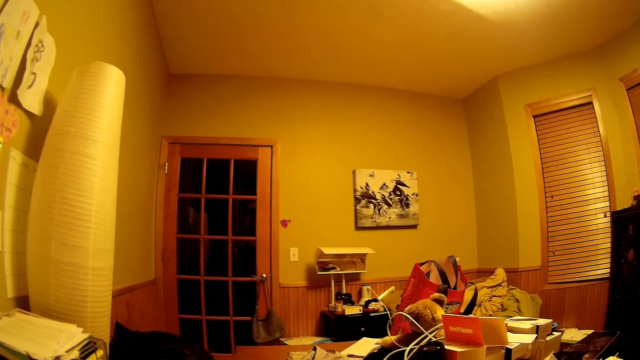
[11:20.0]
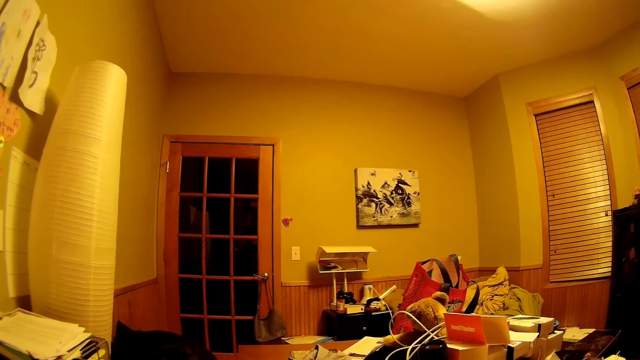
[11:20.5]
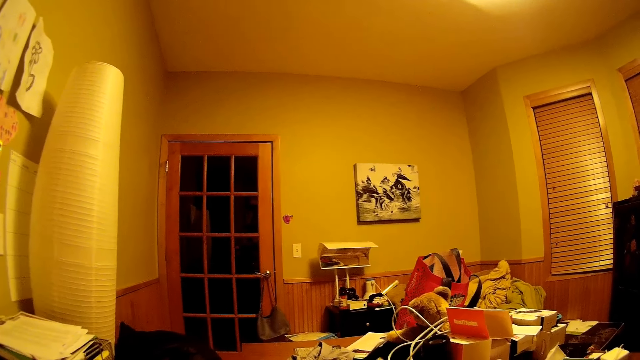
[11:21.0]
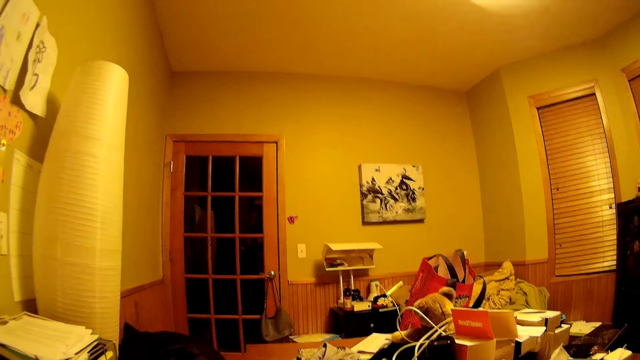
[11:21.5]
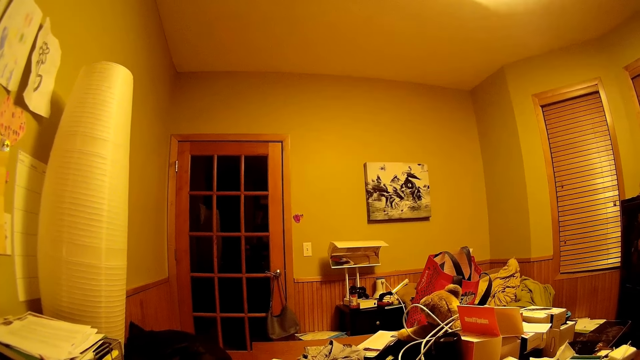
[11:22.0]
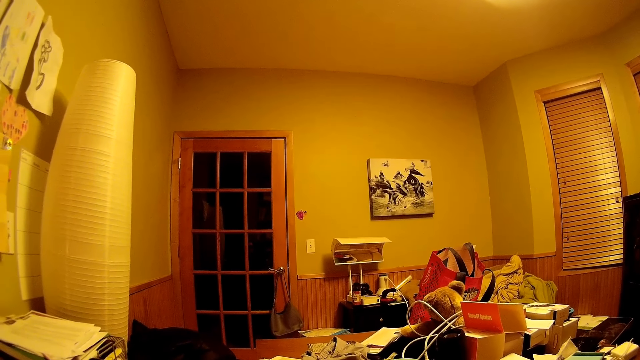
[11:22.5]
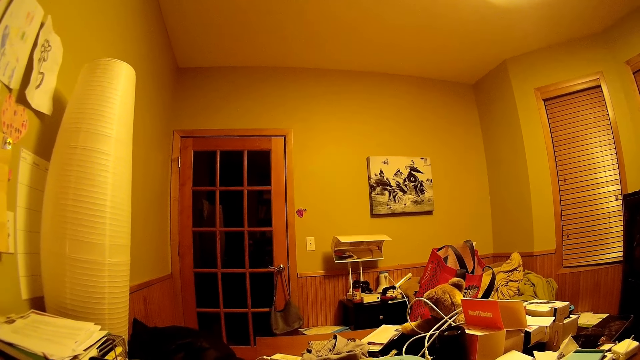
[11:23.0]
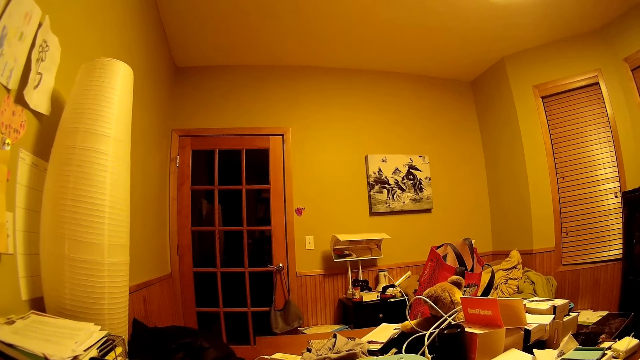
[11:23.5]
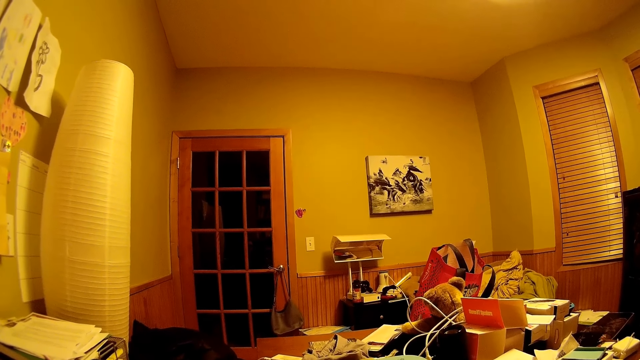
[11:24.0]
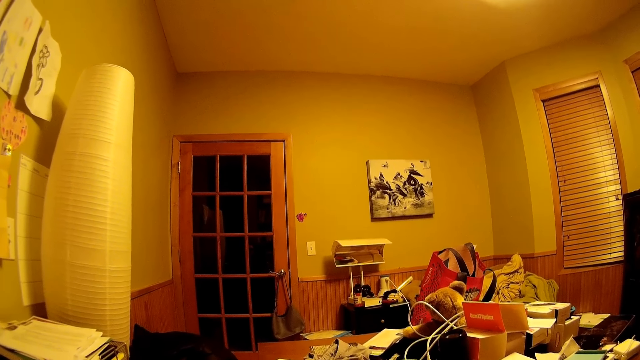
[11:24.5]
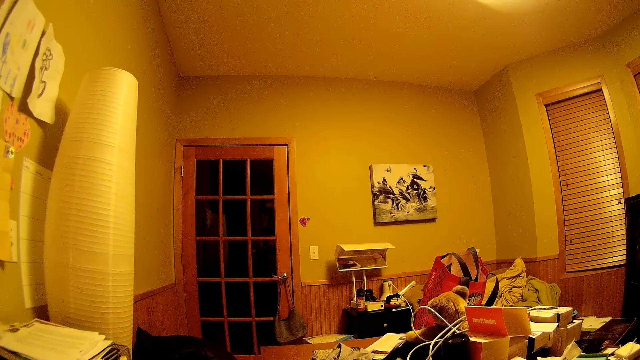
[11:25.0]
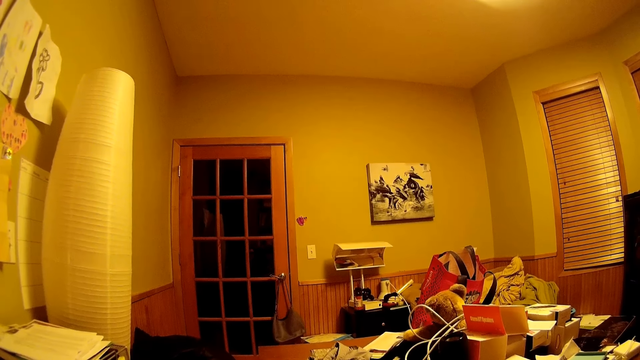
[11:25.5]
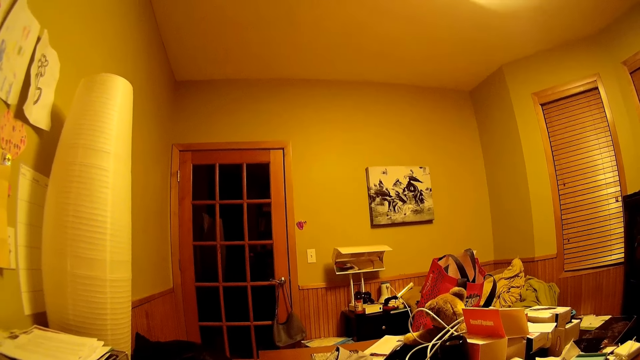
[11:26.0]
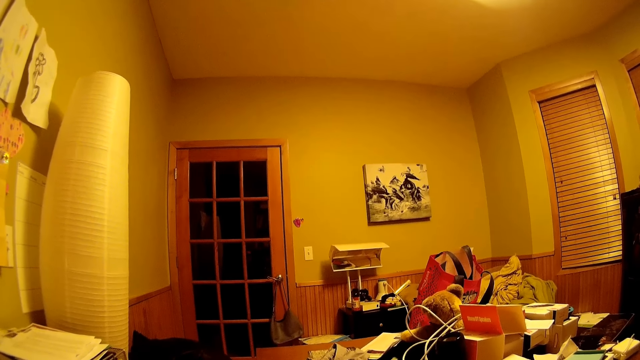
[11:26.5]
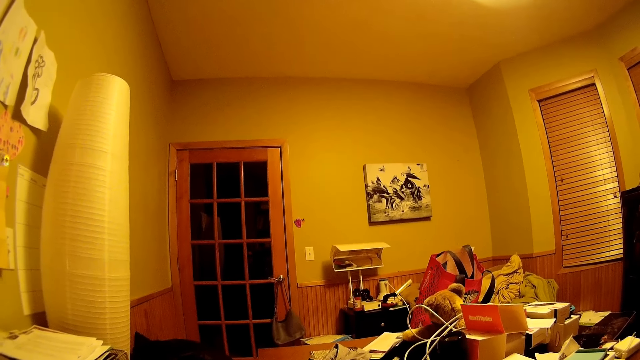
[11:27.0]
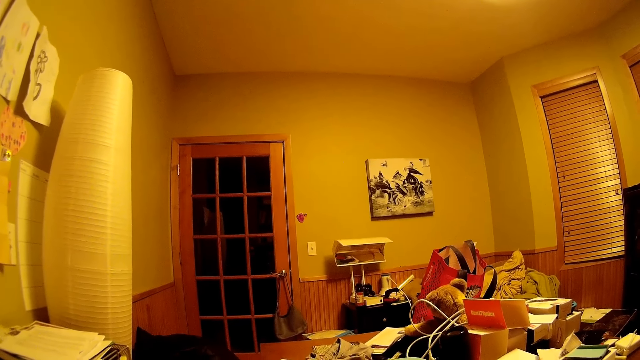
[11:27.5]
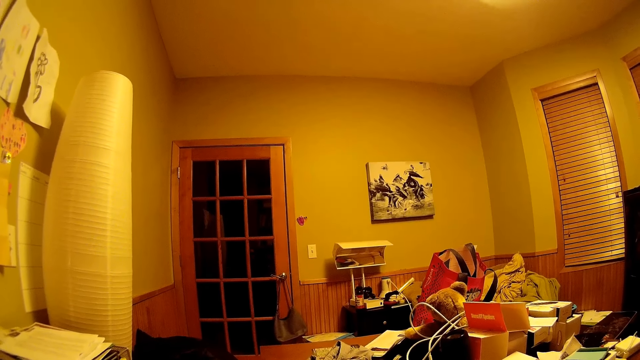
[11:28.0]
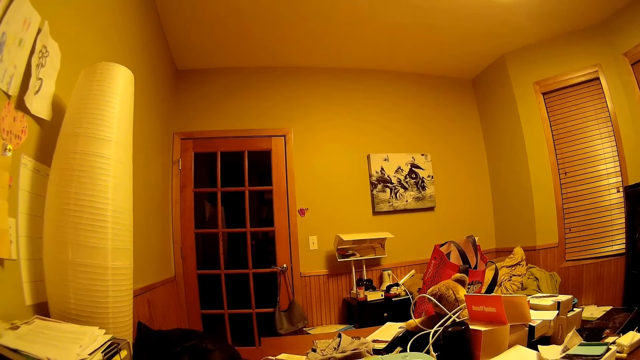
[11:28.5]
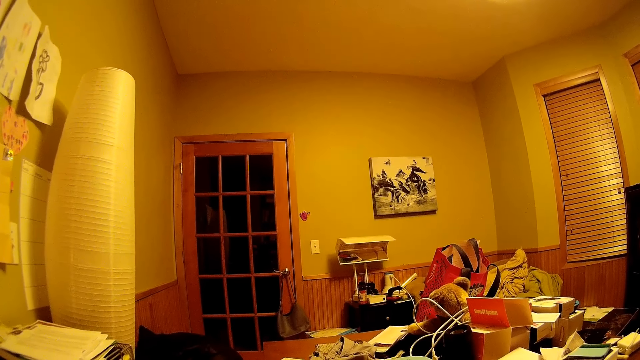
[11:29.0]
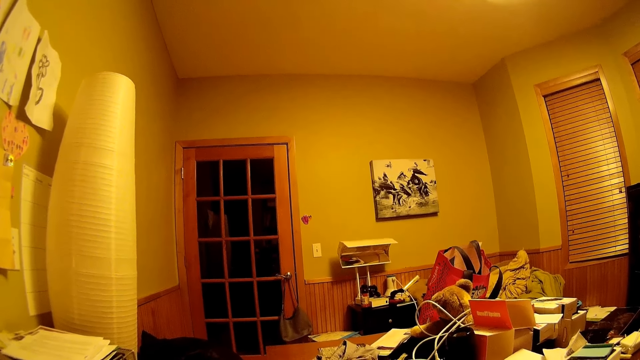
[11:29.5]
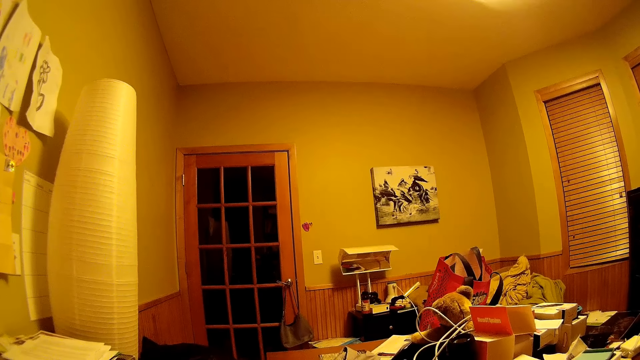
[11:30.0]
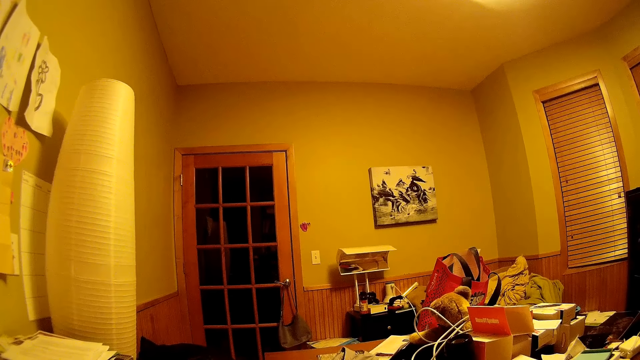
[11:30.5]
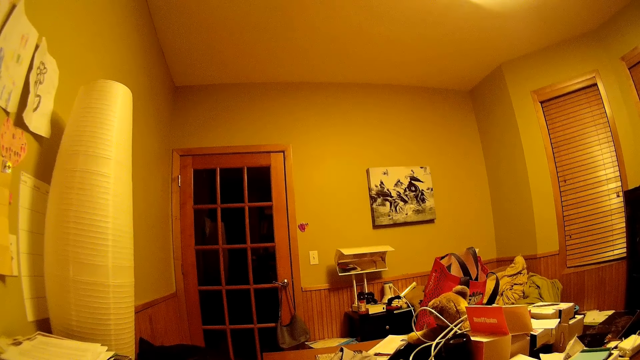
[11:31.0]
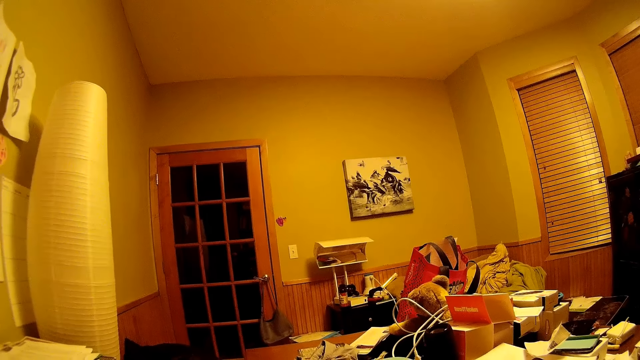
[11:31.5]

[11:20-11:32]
The camera wearer stares around.

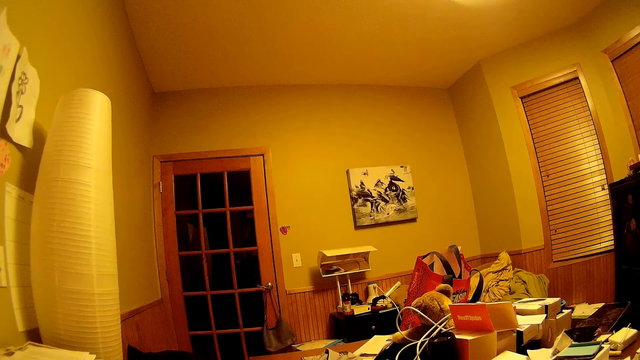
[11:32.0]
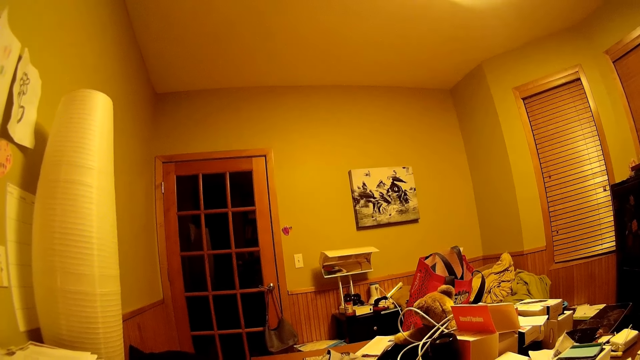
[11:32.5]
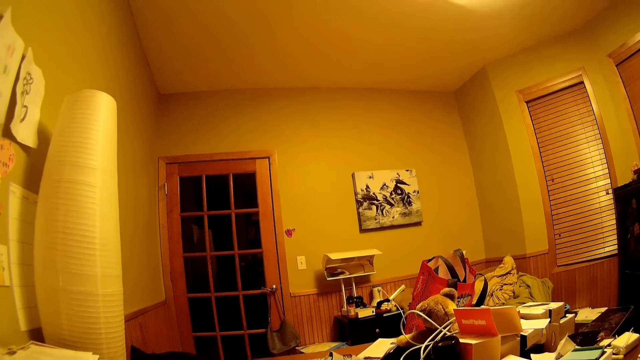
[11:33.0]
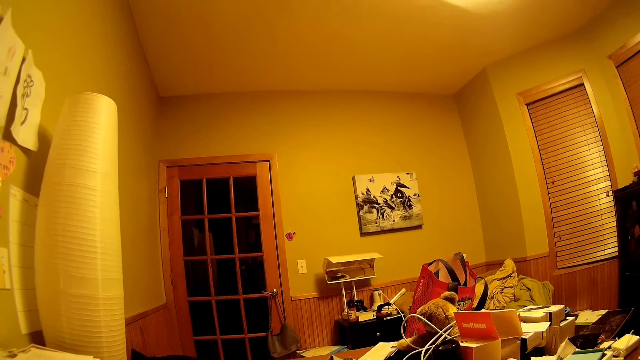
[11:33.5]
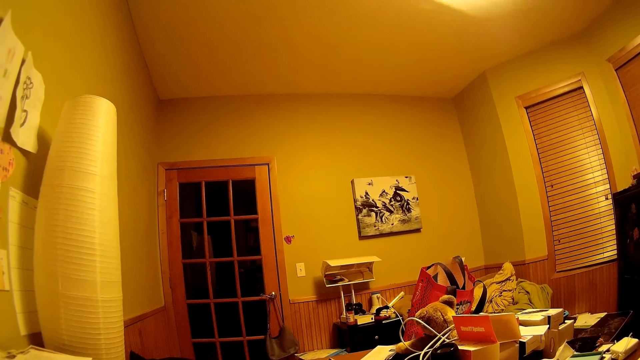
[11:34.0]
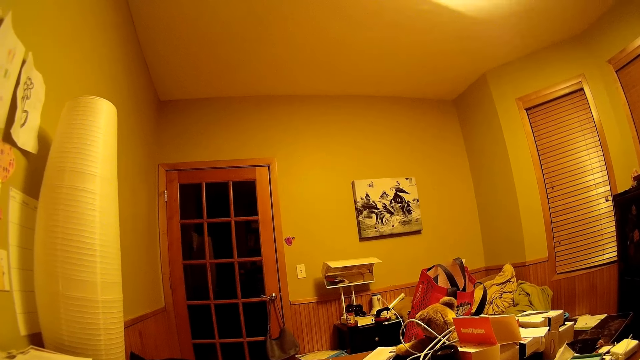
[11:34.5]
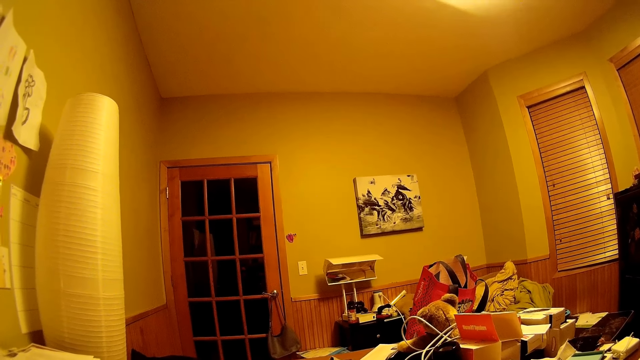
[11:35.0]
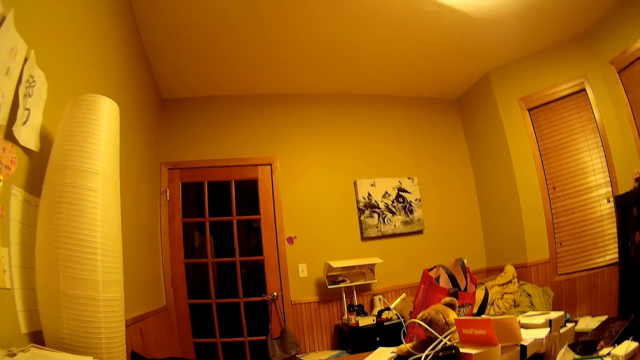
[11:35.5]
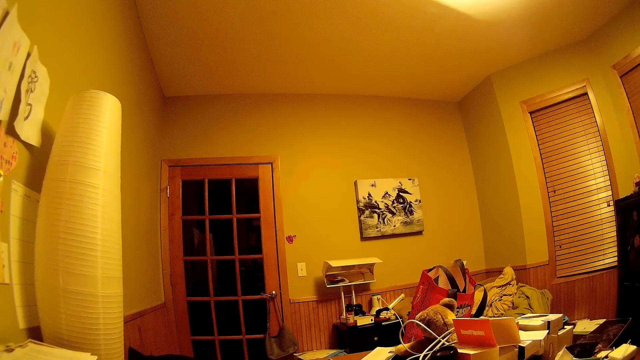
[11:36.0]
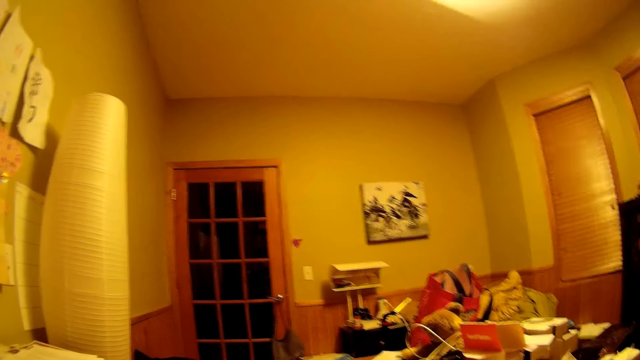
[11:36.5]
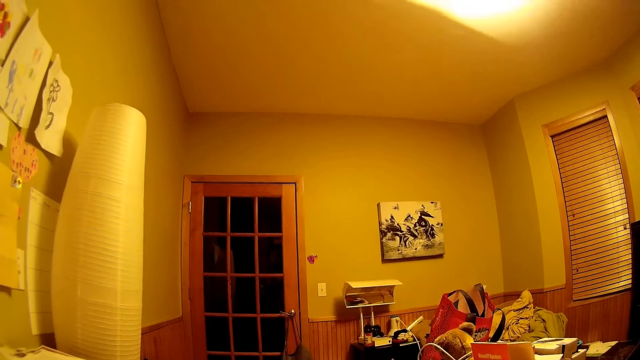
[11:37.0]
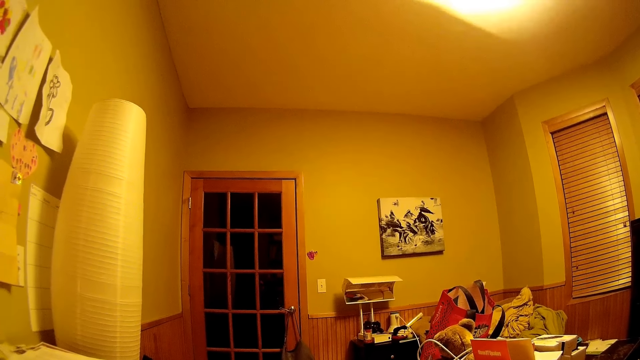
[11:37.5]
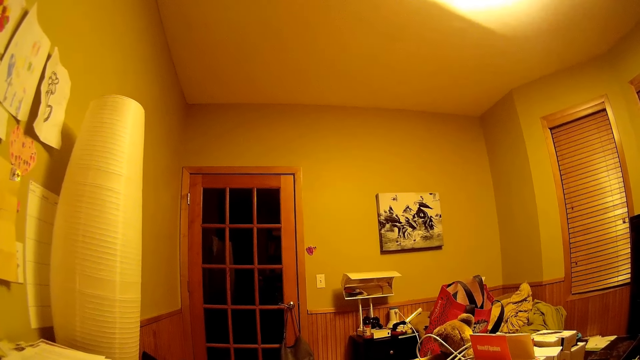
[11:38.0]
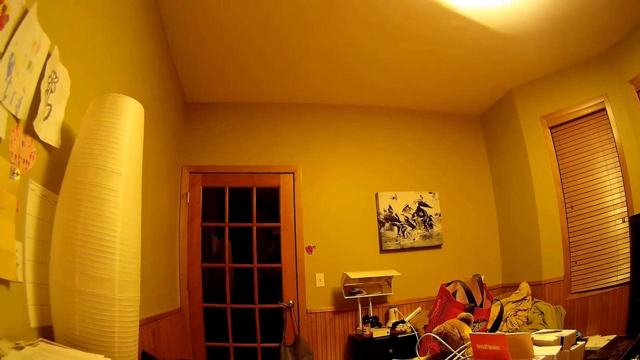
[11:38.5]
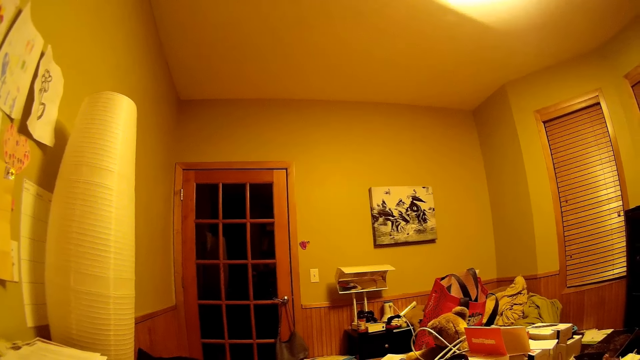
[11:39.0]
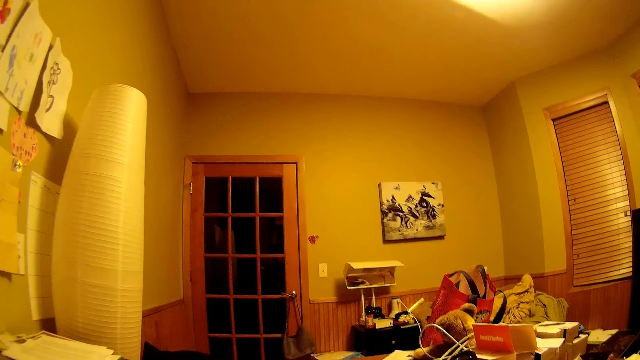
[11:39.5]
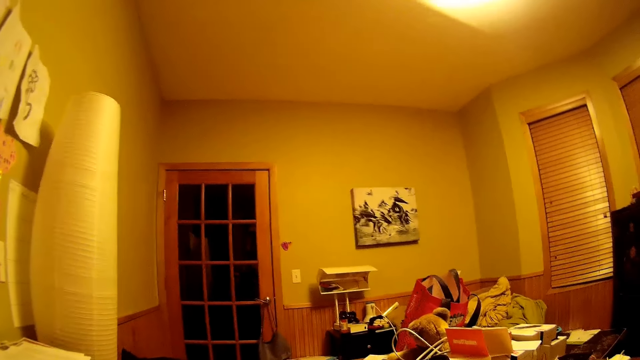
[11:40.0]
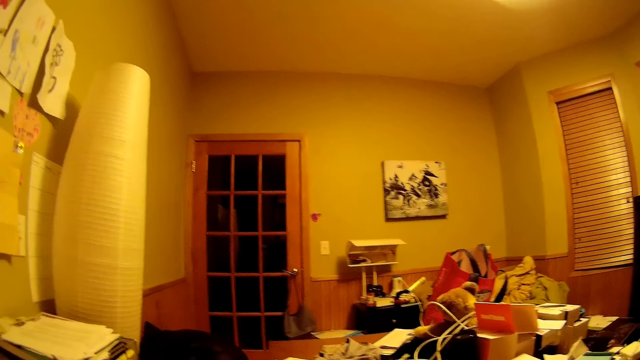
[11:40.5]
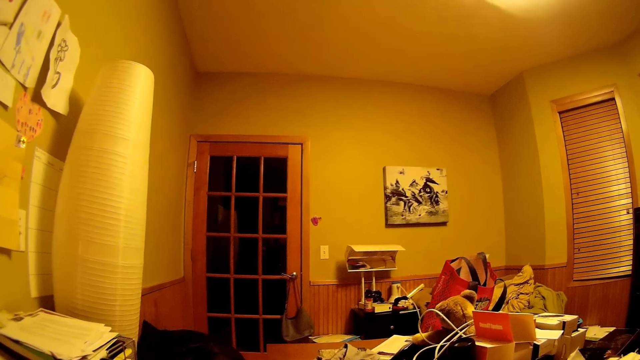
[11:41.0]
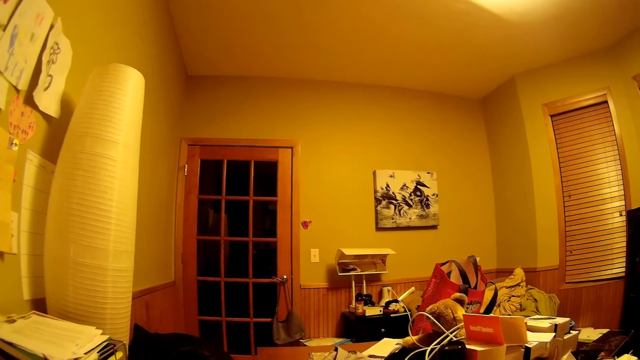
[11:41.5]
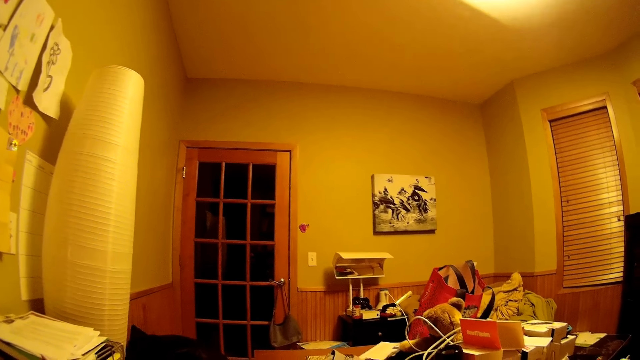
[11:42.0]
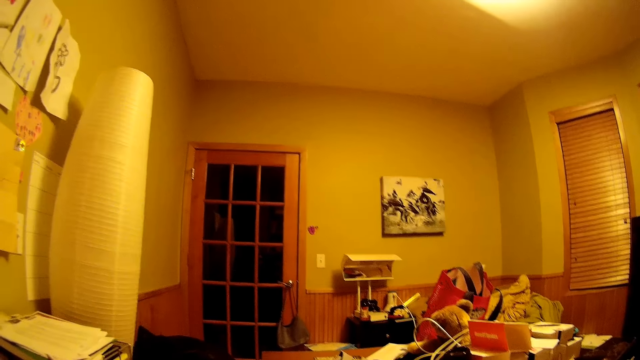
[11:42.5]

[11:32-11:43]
The camera wearer looks around.
